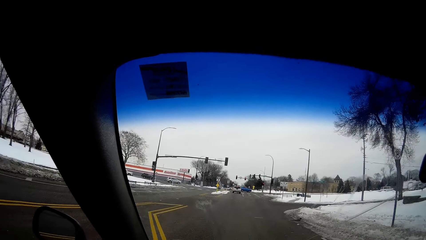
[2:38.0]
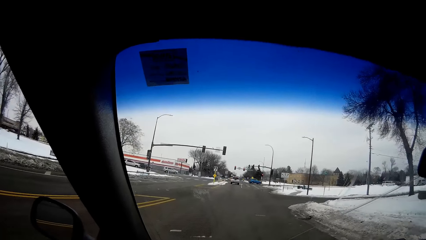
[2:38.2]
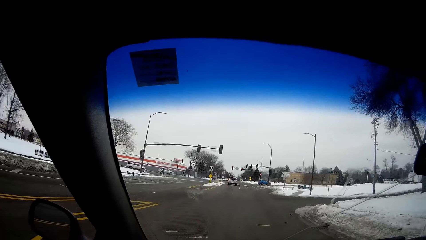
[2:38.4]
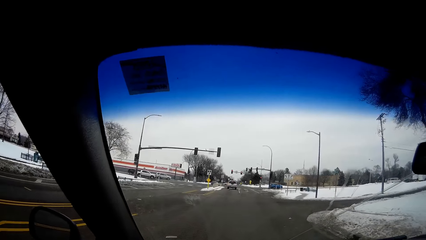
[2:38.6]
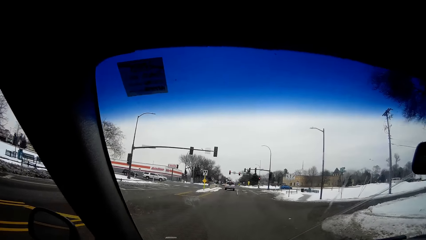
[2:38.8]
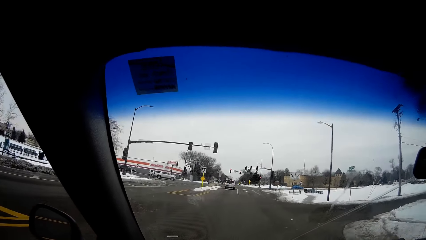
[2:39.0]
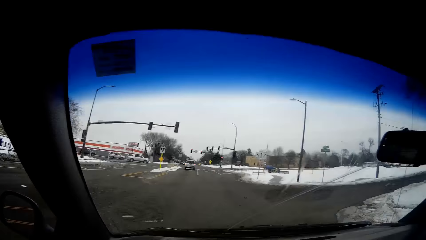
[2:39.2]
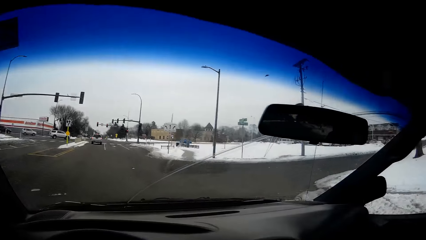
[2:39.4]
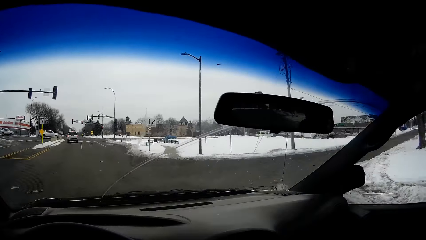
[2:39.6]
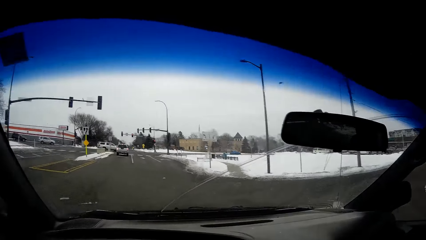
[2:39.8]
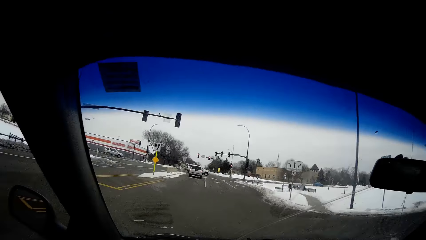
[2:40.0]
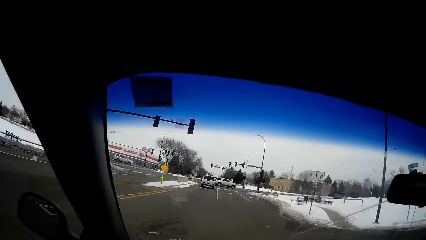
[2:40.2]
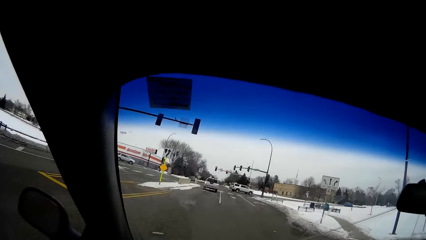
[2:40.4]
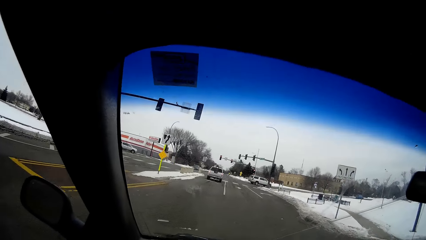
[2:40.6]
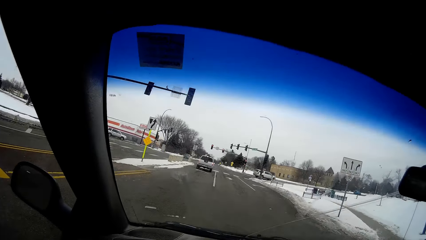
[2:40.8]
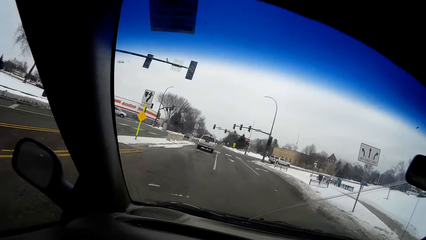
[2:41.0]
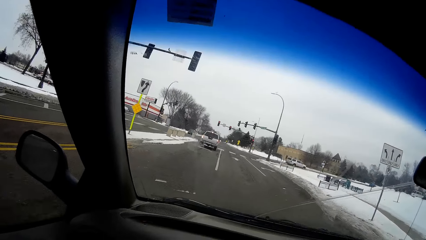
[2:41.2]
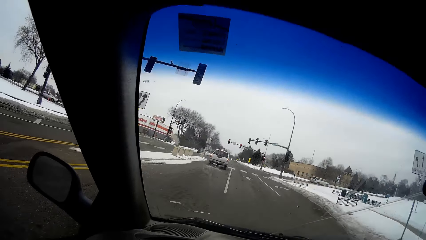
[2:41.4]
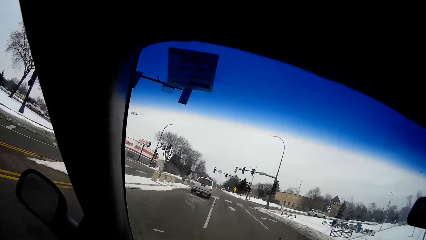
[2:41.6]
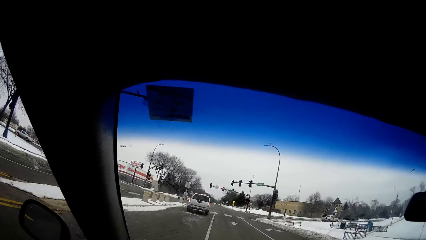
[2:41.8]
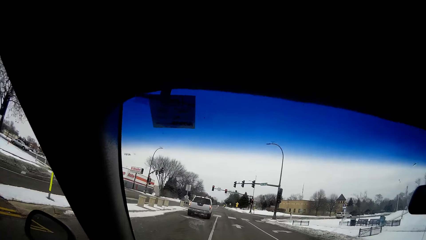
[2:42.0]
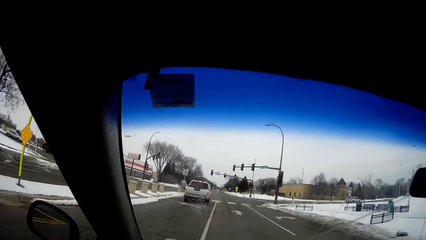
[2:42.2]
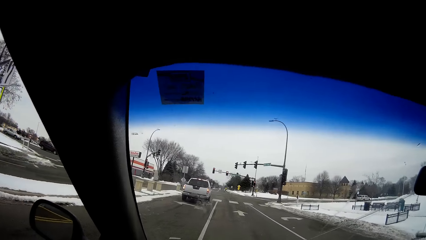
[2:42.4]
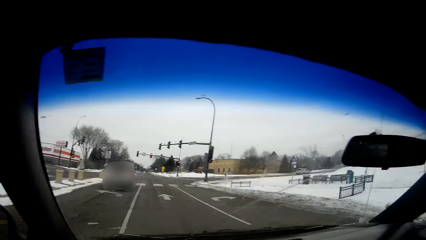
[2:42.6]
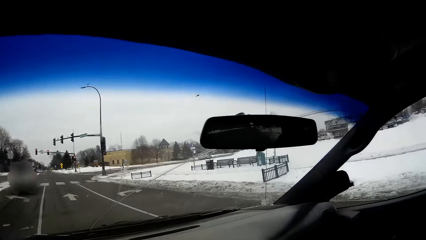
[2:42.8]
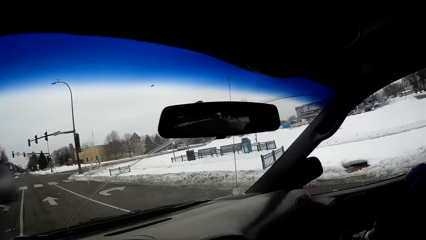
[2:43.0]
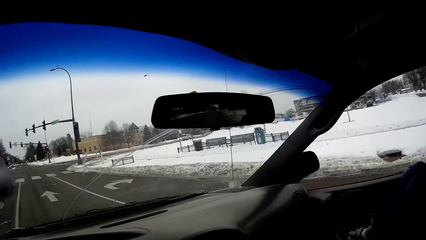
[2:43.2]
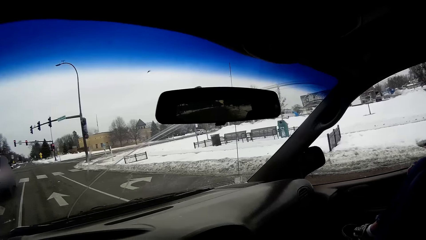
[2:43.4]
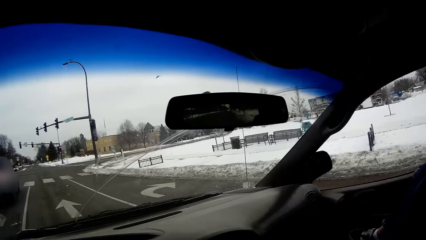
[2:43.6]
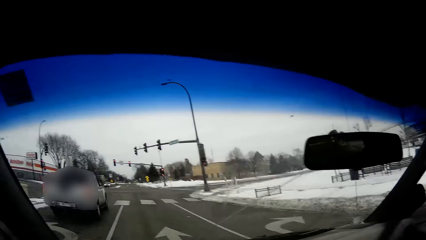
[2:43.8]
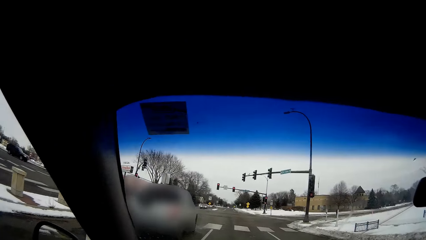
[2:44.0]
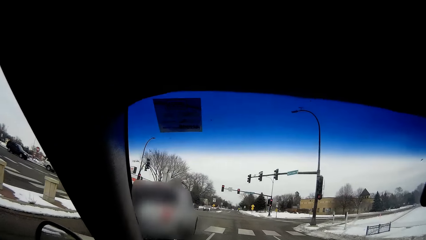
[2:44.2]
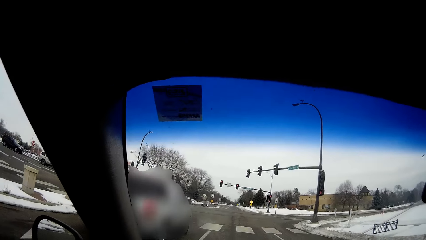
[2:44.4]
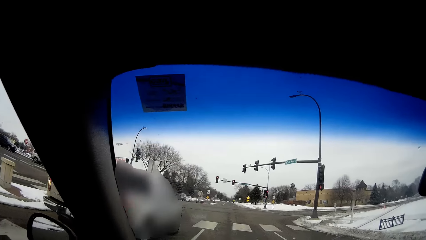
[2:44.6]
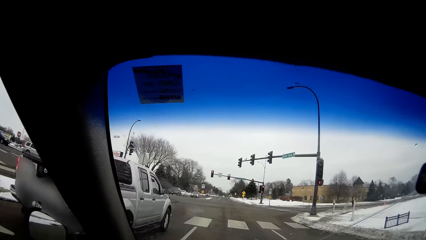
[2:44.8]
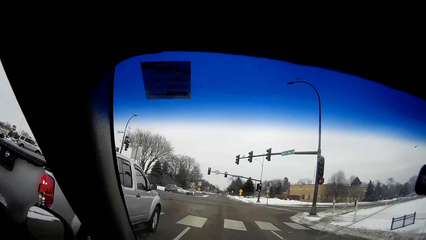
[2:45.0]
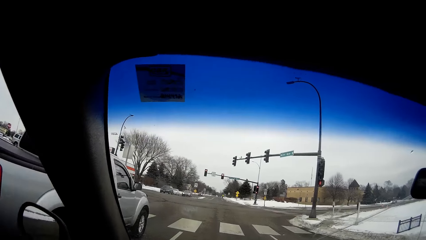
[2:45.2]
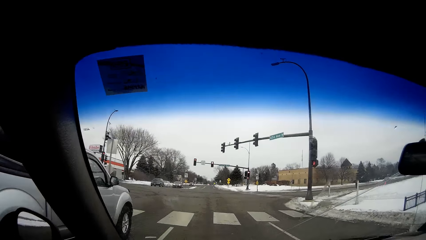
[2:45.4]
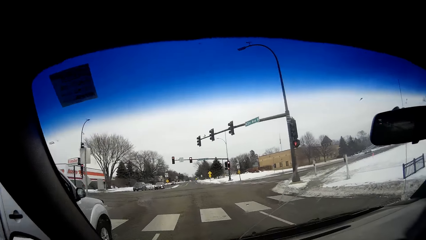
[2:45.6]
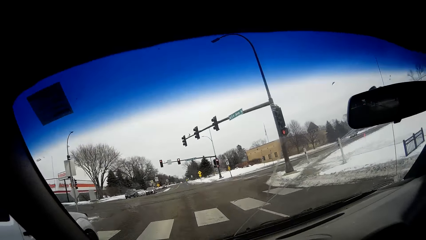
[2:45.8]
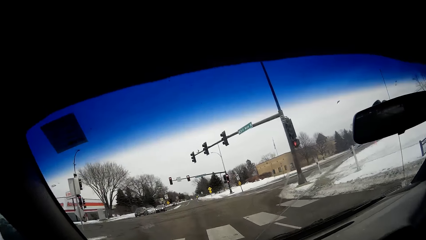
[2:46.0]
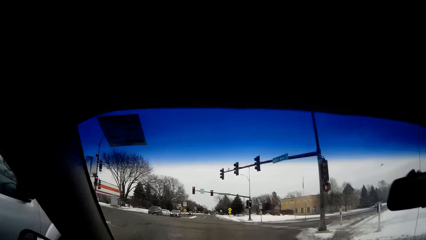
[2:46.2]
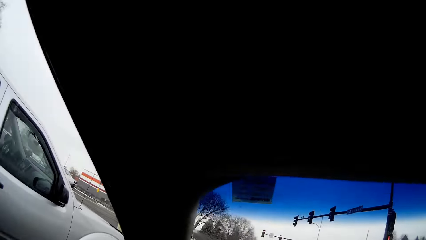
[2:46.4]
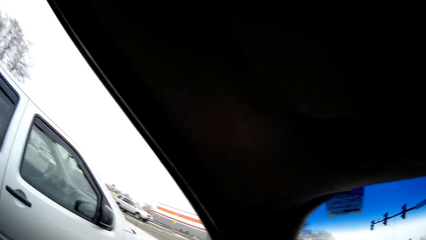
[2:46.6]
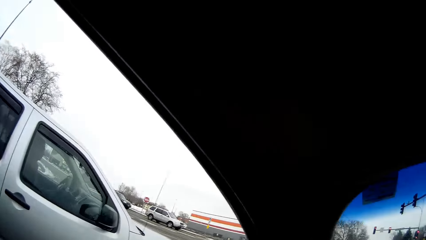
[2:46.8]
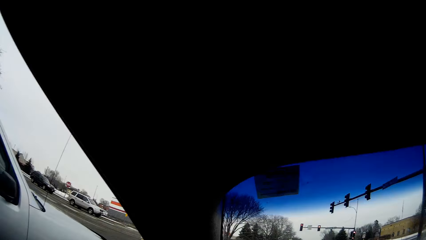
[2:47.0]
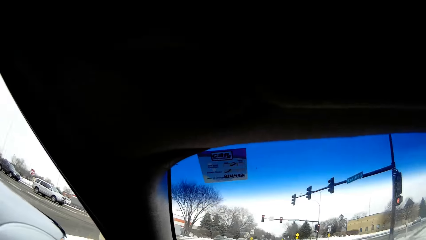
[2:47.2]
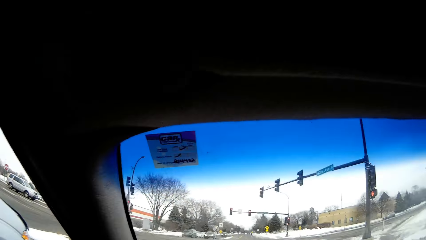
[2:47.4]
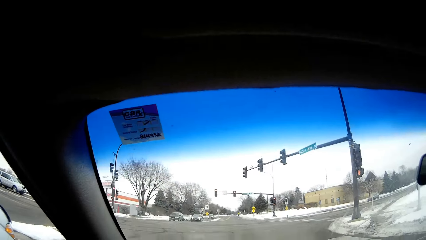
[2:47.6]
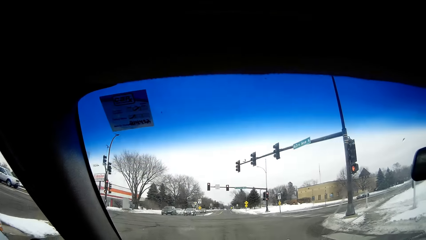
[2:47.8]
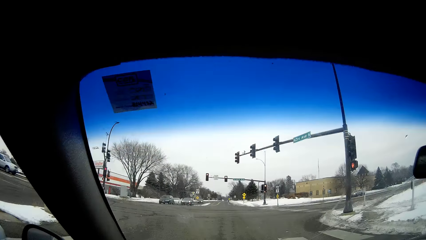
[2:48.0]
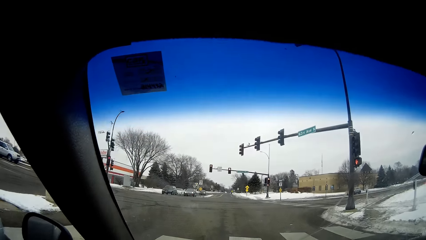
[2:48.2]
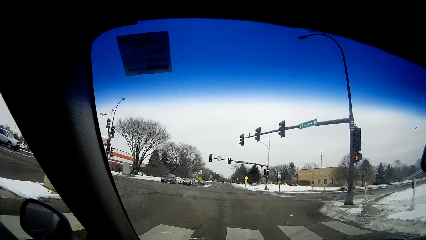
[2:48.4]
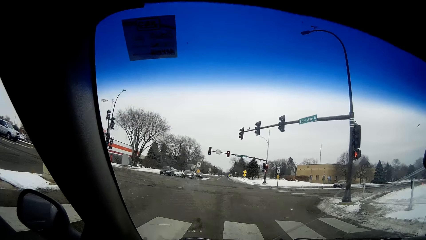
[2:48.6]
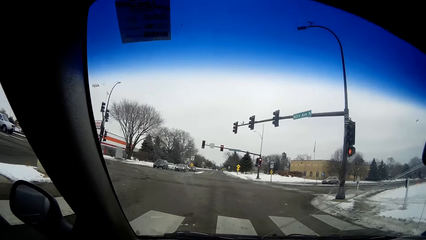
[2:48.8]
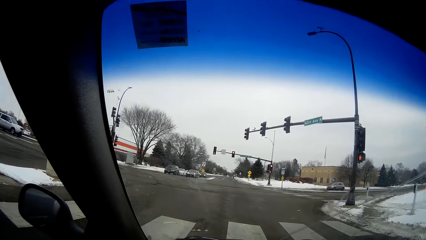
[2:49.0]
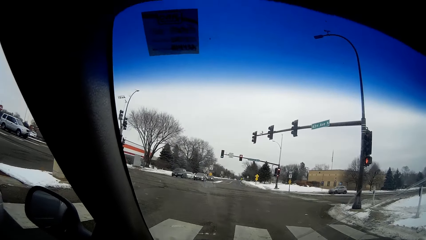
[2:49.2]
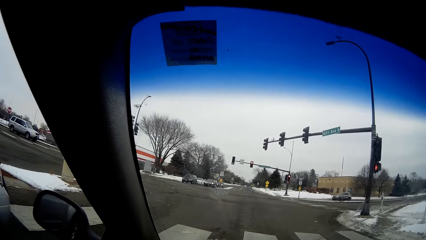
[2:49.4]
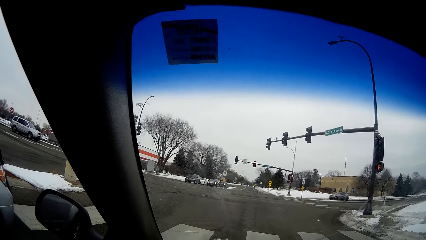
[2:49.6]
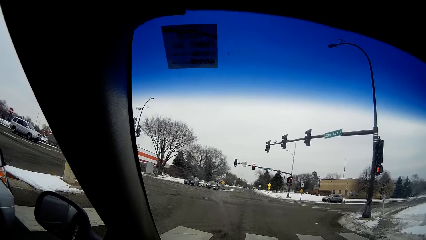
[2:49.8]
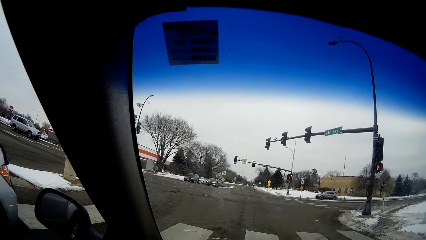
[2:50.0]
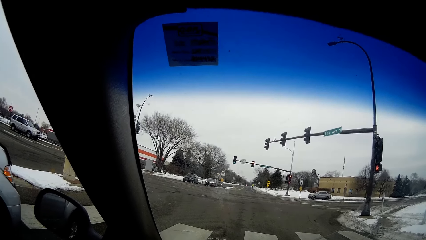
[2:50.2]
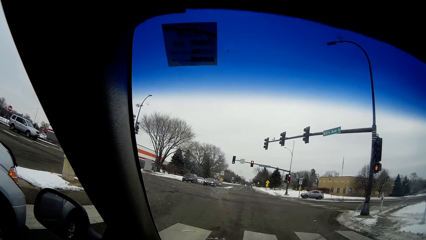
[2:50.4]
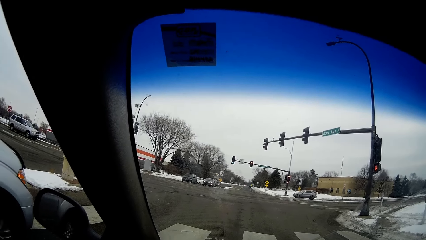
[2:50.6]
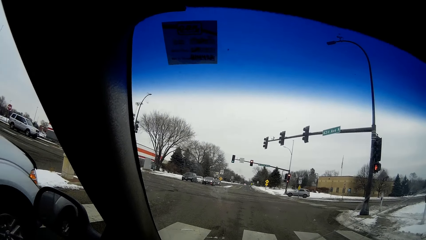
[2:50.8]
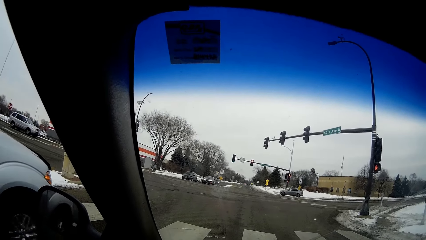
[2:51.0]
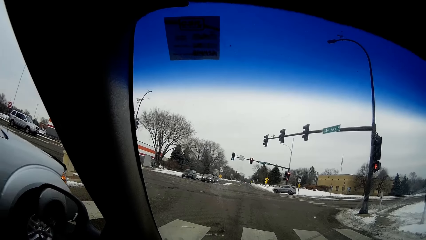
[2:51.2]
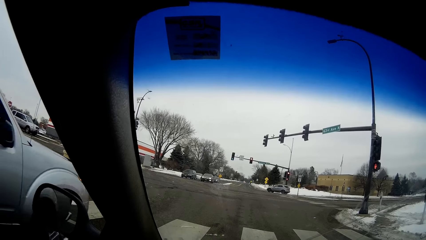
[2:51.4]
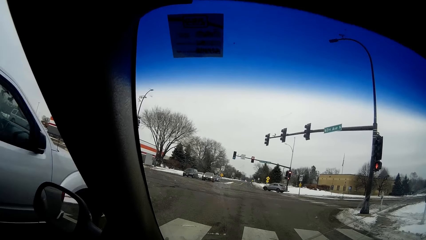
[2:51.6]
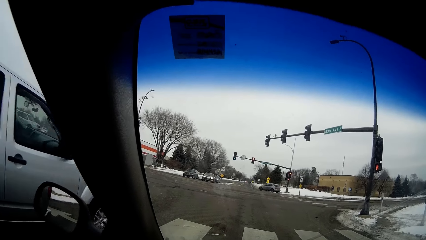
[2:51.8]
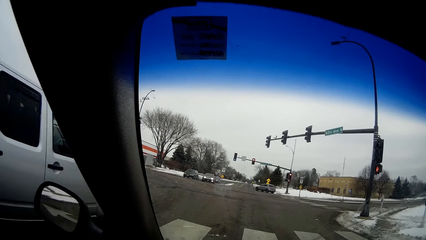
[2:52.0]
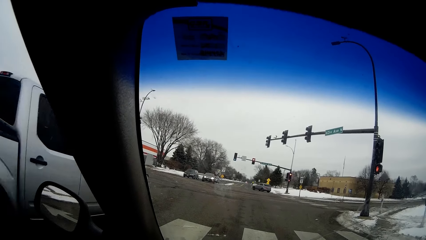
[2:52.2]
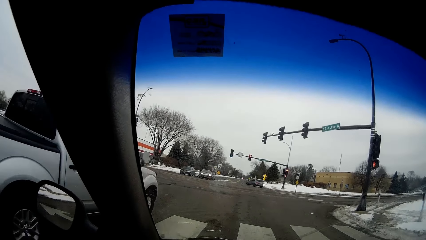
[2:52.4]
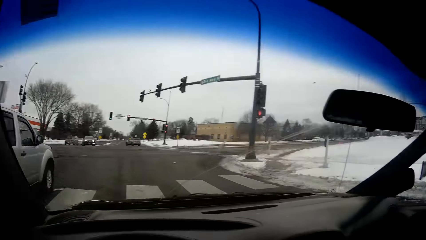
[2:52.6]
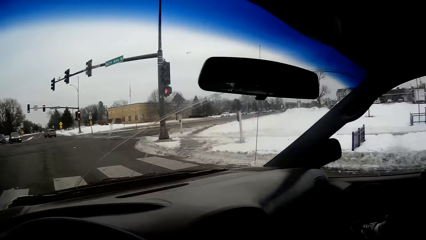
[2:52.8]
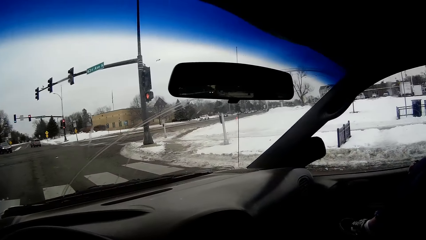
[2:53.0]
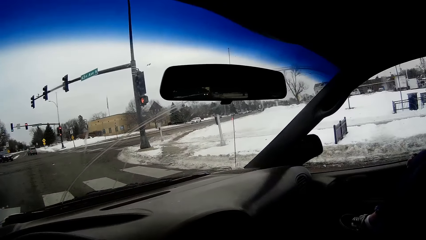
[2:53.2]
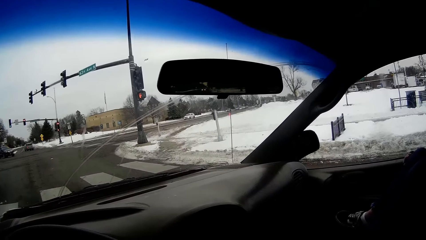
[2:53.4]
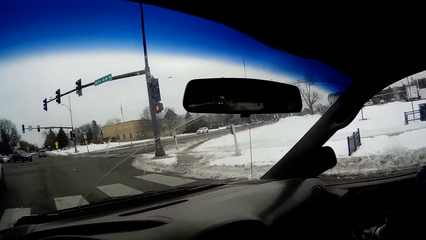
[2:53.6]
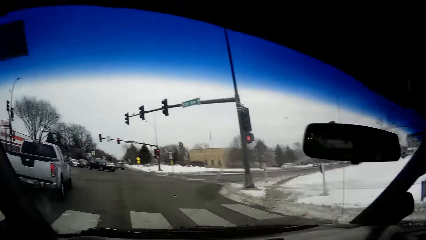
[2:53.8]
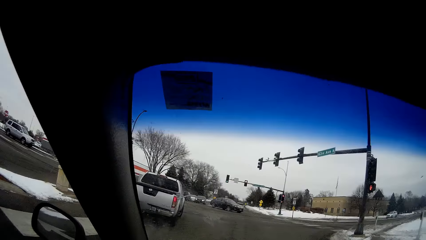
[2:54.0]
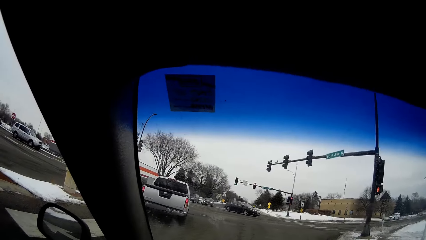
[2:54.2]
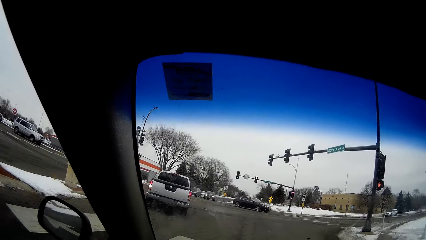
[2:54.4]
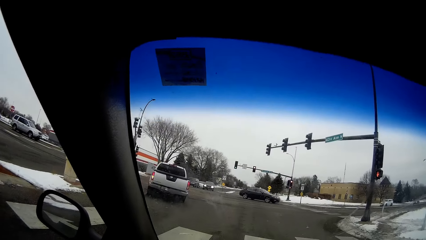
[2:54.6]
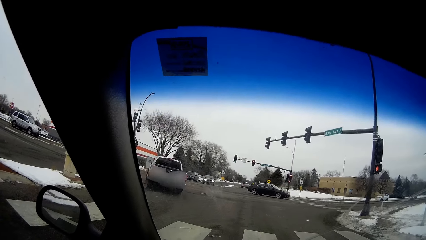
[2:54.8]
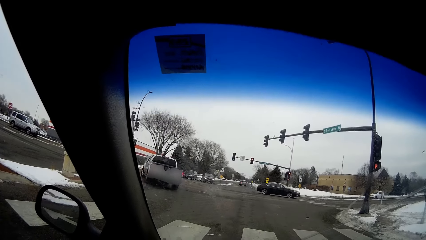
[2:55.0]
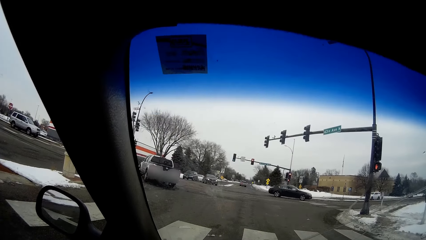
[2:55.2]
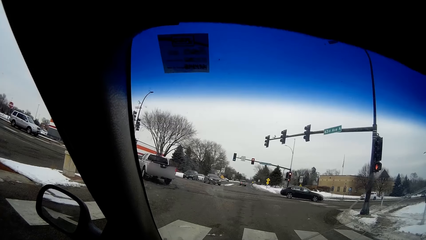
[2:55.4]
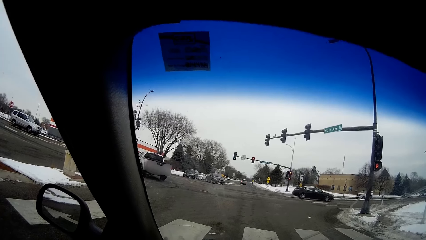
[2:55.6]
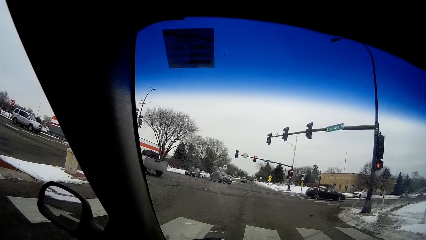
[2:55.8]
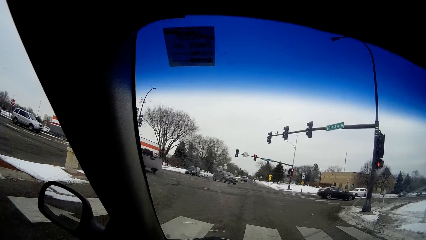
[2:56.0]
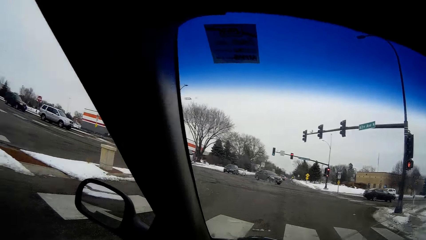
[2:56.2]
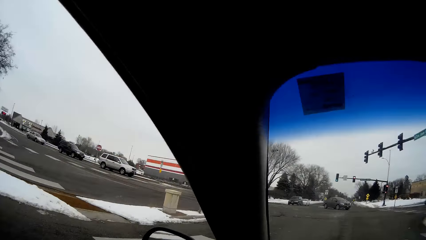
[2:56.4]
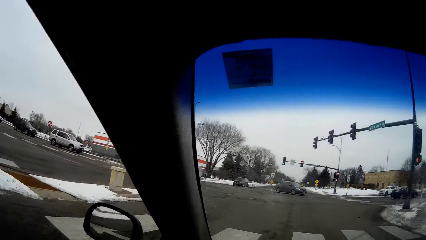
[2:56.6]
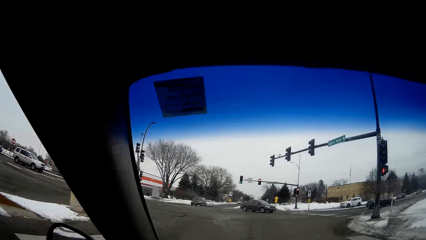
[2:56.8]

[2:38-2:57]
The camera wearer drives the car. They look around. They drive the car. They look around. They look around. They stop the car beside a truck at a traffic light. They look around.
